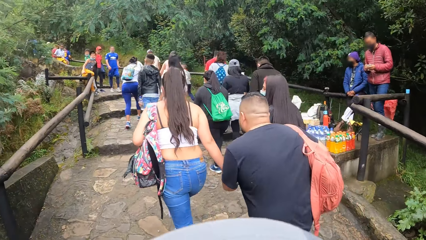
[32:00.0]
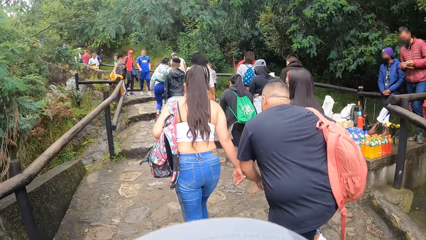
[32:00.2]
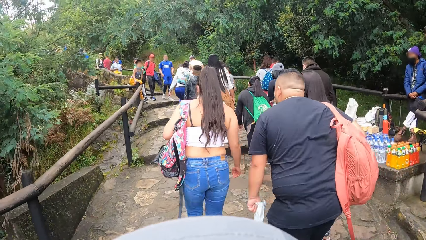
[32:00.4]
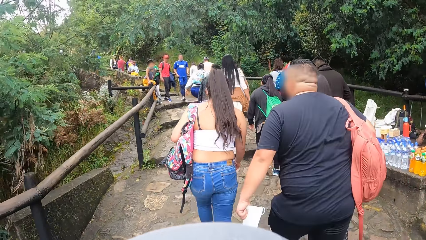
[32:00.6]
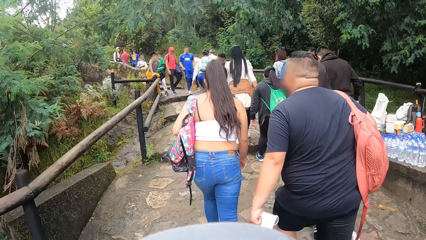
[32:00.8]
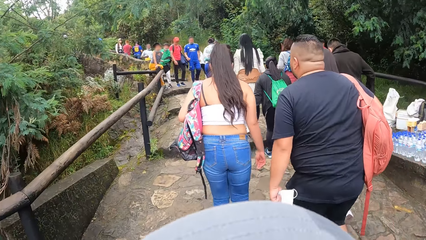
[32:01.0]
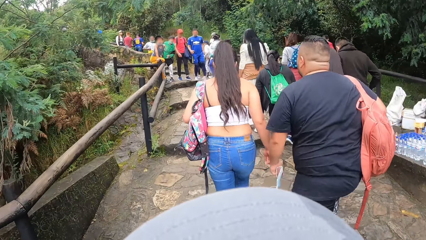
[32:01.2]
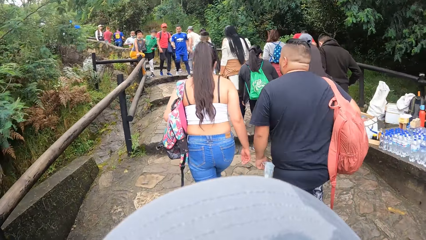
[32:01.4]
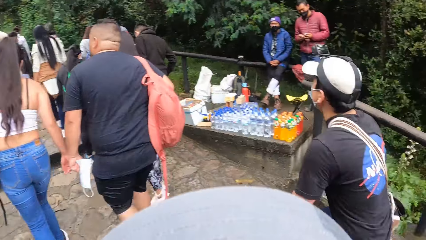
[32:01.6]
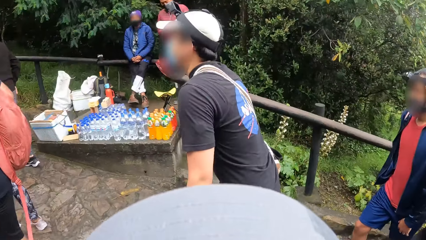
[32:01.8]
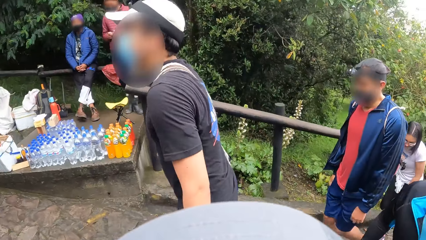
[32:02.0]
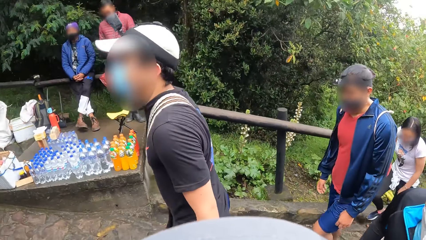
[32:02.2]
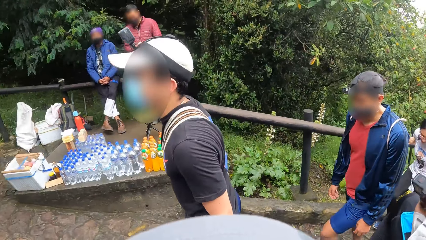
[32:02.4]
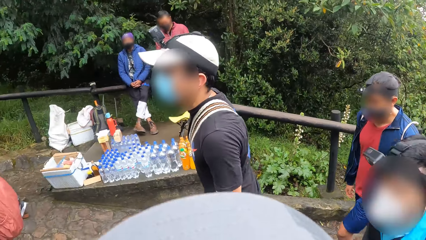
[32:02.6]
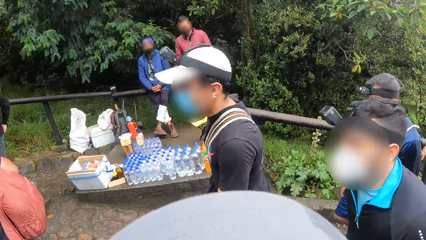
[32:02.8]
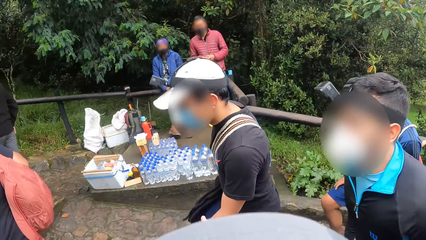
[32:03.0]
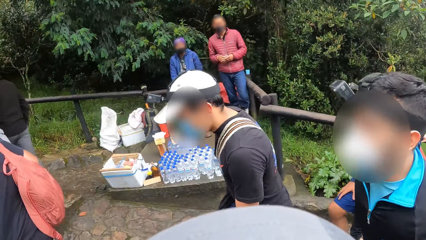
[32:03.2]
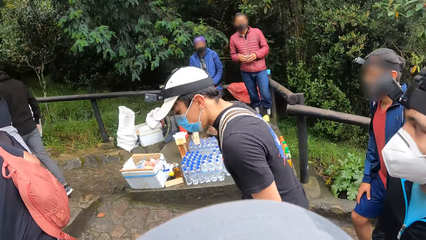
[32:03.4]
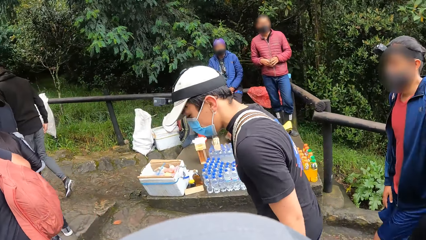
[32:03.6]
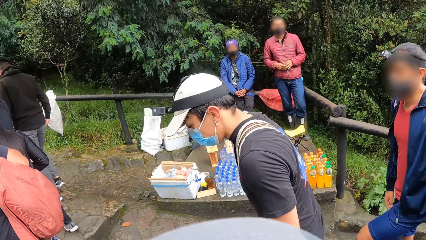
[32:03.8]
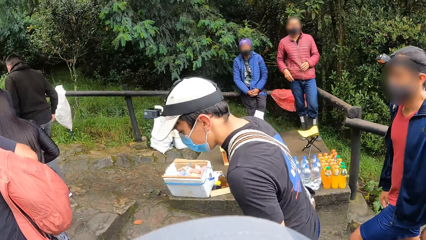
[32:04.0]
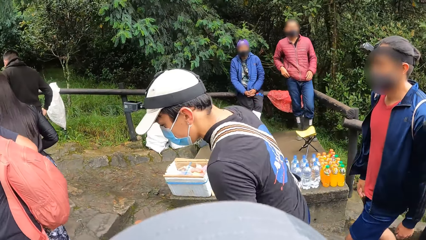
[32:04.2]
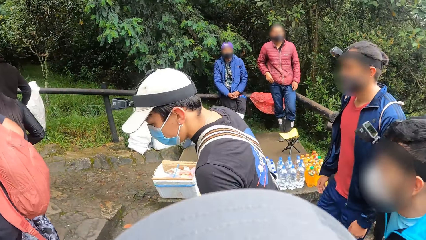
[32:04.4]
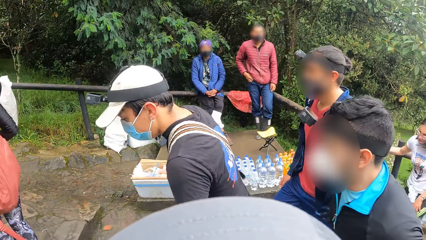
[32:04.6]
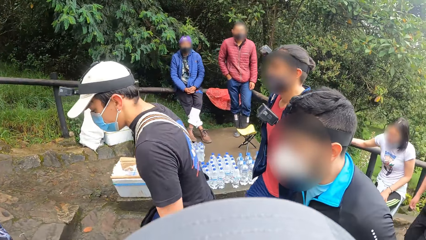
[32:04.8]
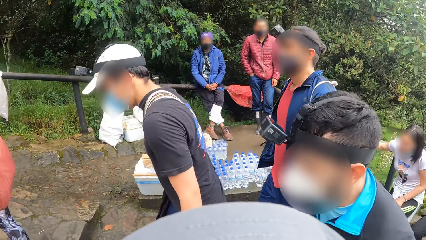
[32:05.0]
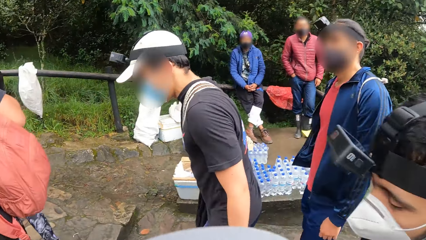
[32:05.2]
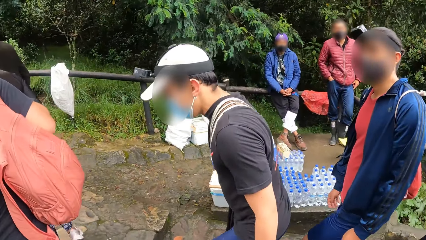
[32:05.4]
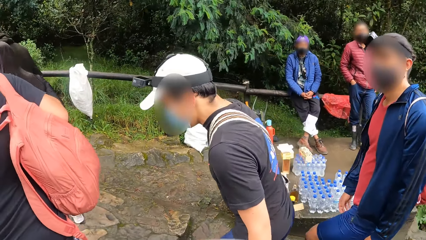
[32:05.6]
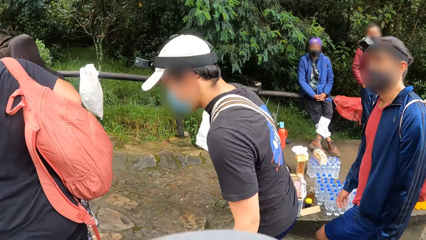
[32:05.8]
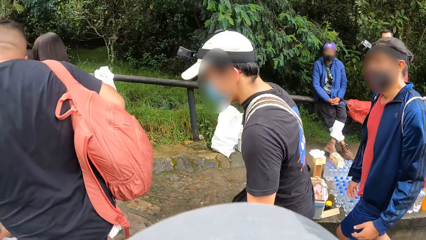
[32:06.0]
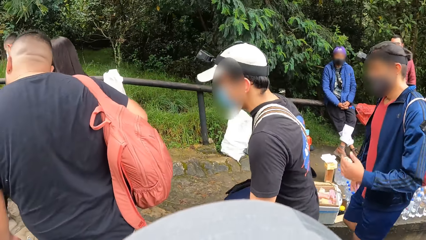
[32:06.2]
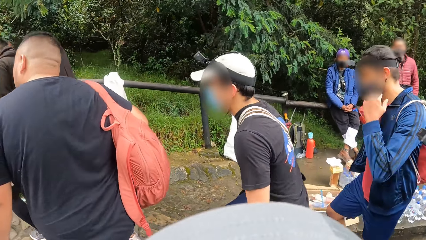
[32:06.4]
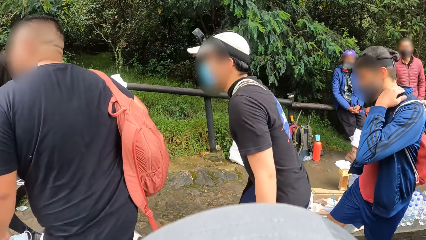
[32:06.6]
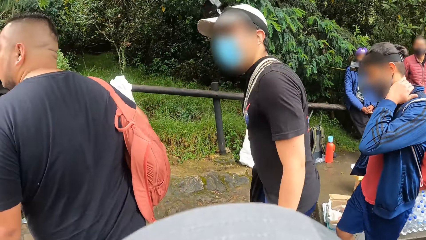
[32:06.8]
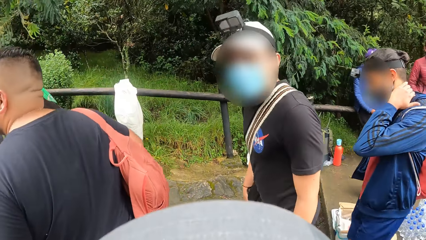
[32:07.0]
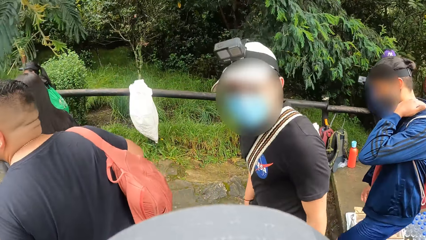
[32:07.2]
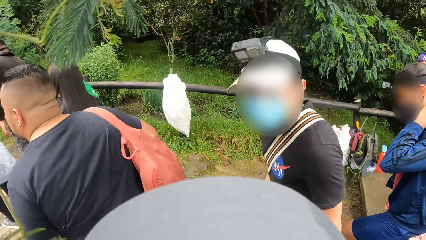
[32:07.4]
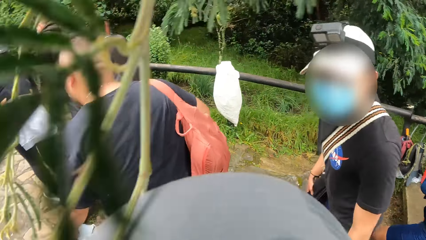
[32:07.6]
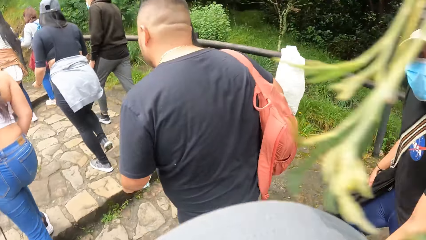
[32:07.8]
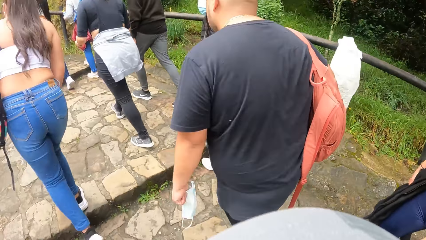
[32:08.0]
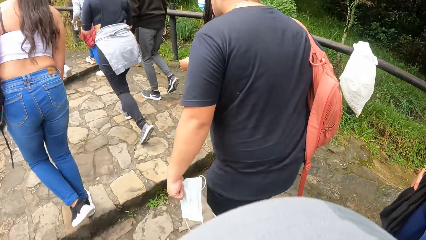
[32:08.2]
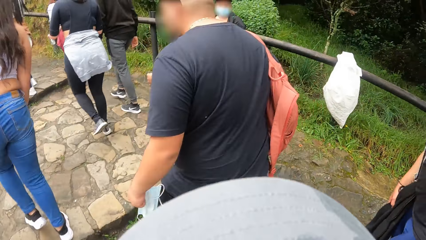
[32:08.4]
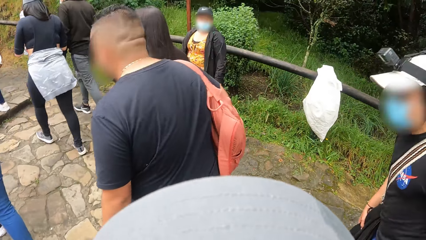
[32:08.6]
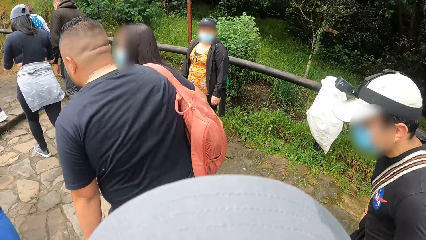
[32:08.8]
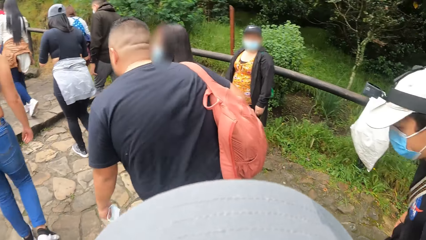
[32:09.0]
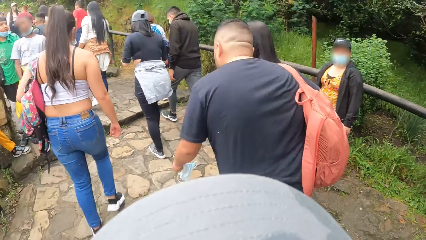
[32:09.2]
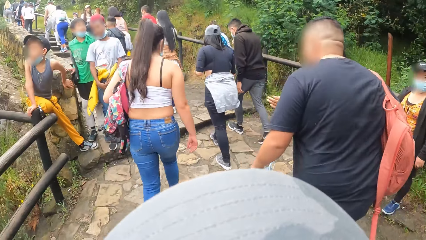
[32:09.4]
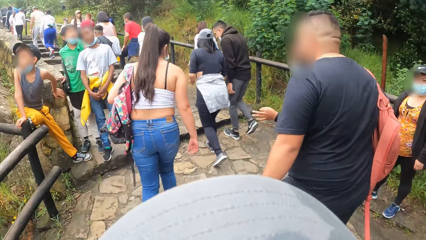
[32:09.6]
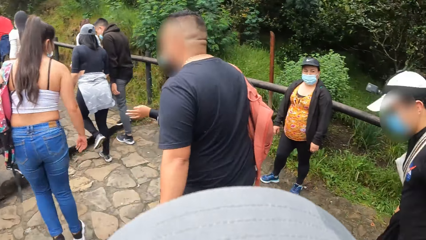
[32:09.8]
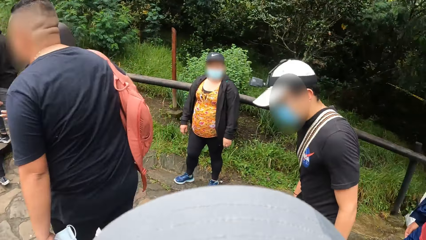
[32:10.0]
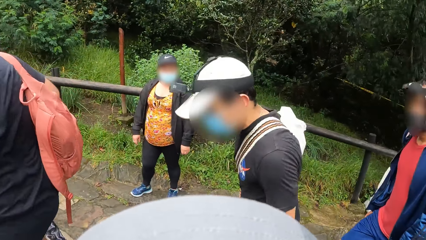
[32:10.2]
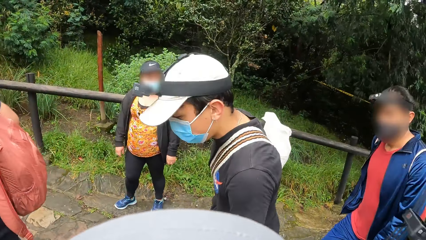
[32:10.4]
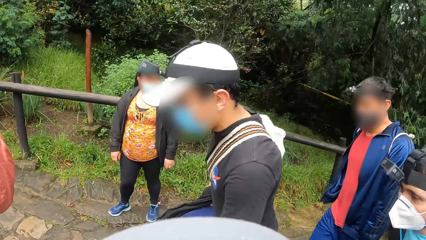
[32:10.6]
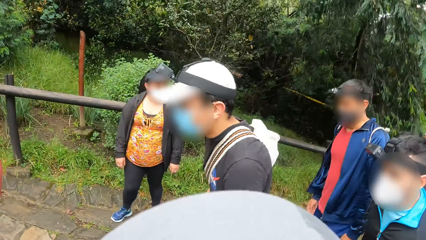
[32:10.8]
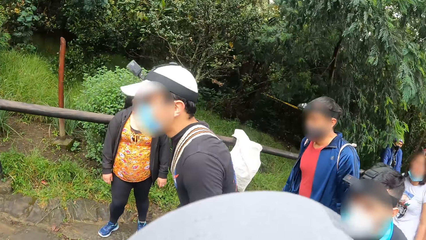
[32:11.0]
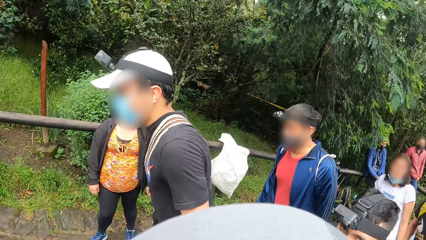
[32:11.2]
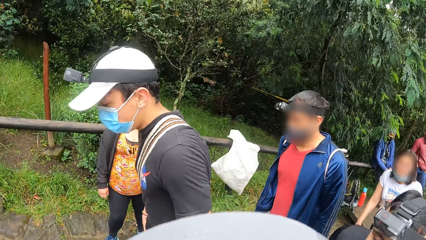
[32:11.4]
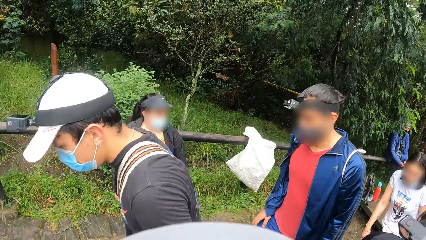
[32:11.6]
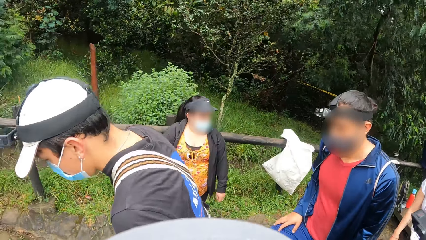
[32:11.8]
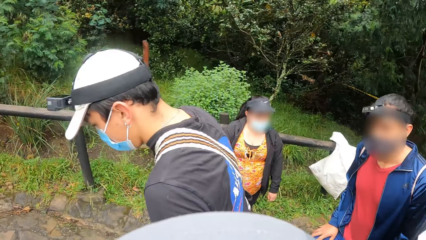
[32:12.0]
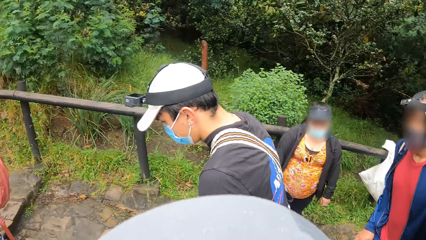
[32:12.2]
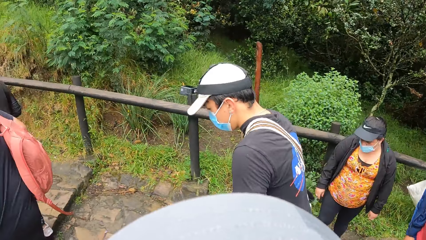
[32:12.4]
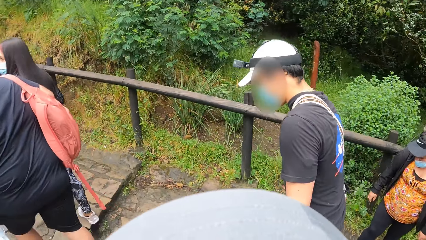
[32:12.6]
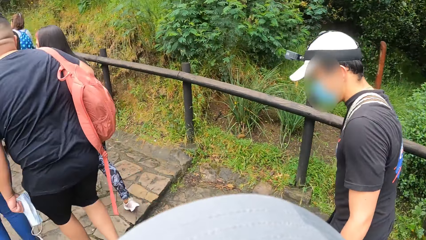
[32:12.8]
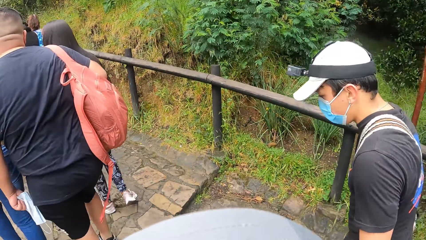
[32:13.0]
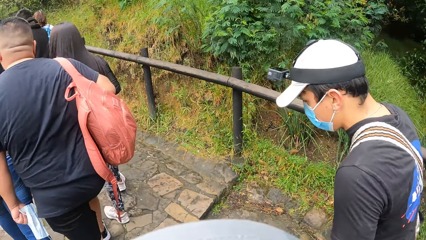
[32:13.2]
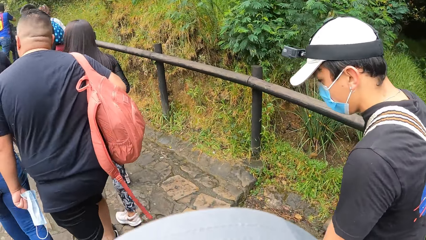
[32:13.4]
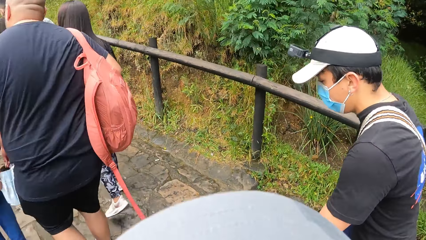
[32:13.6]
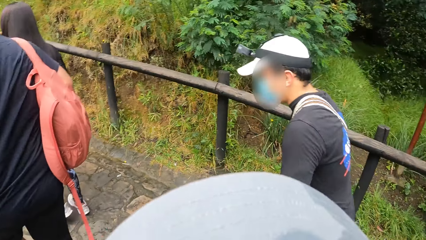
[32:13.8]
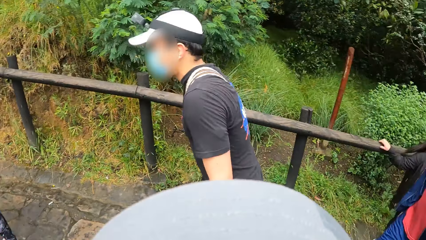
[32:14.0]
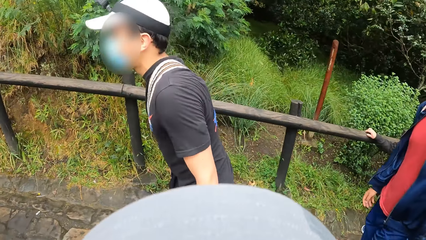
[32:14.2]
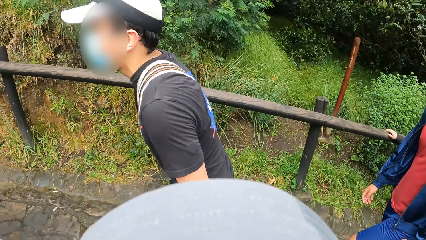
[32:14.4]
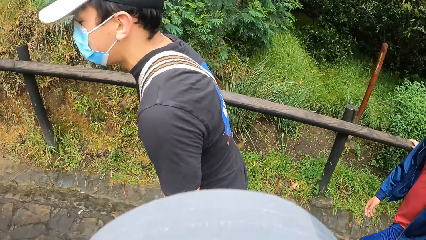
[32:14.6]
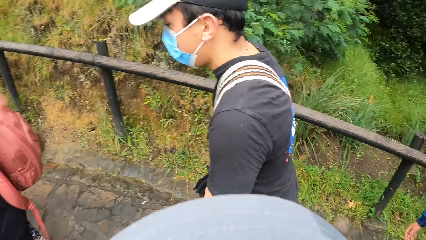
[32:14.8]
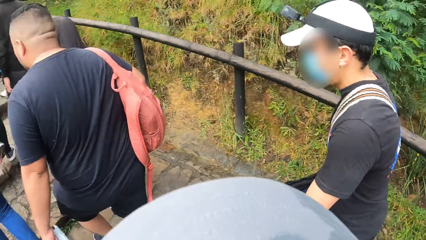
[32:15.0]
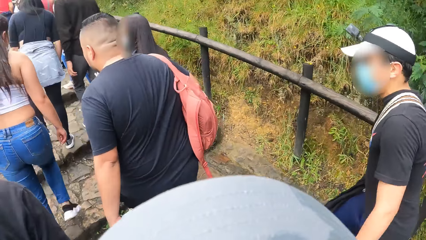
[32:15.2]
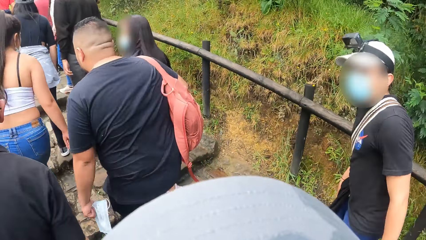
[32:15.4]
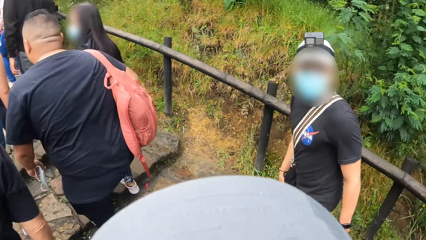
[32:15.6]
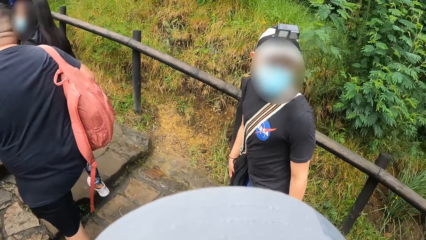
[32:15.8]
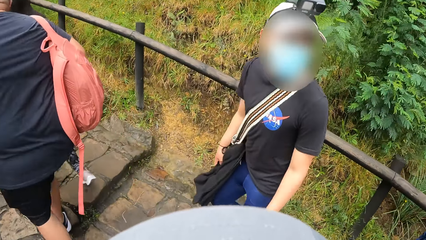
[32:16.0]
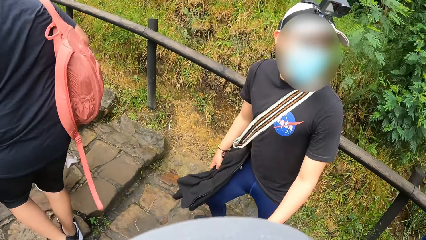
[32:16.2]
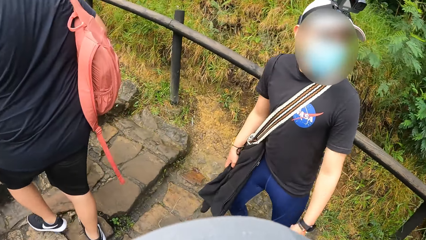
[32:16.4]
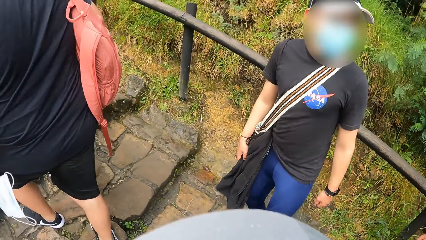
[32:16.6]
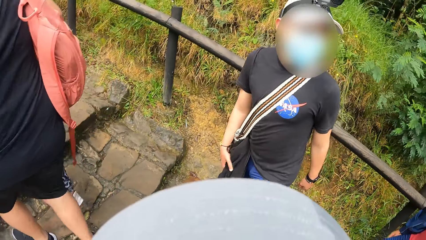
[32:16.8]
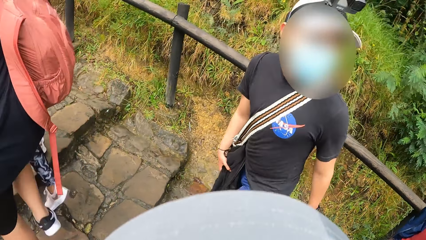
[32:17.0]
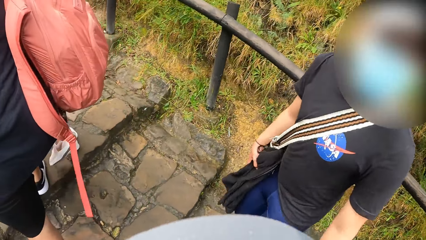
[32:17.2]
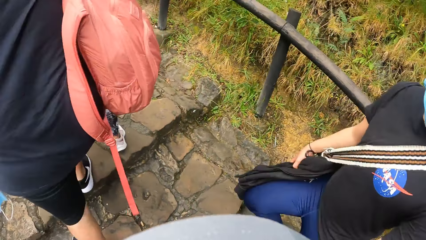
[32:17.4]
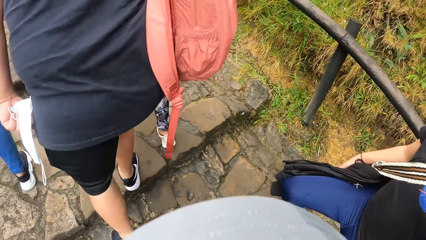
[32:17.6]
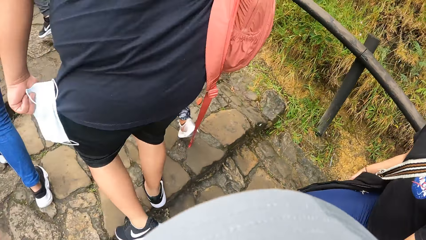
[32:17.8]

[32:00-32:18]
The camera wearer looks aside. They talk to a man and interact with another man. A man looks at the back. Another man interacts with the second man.
